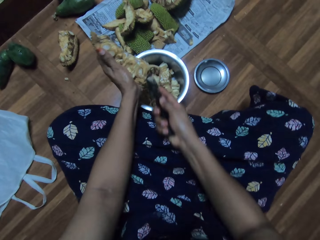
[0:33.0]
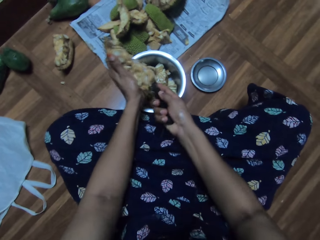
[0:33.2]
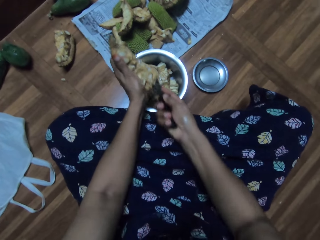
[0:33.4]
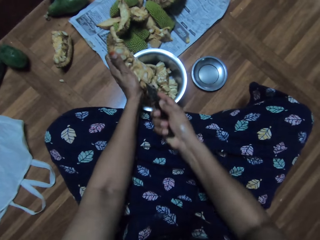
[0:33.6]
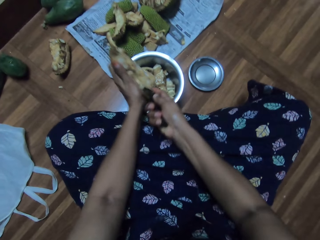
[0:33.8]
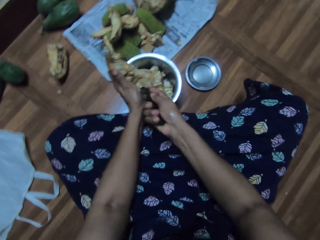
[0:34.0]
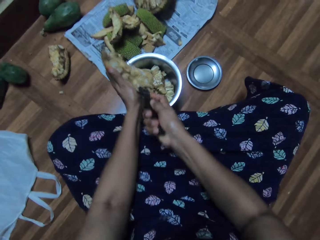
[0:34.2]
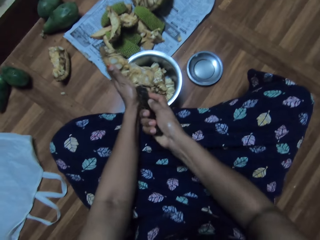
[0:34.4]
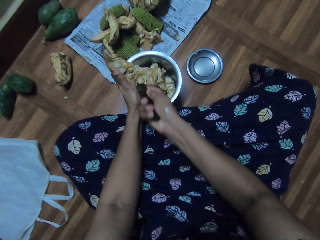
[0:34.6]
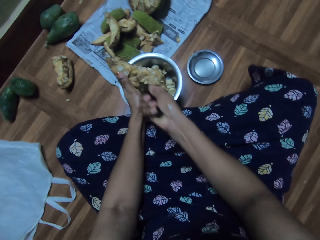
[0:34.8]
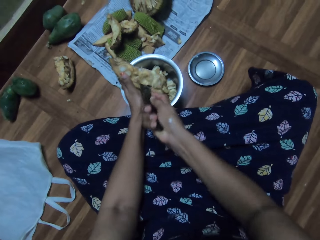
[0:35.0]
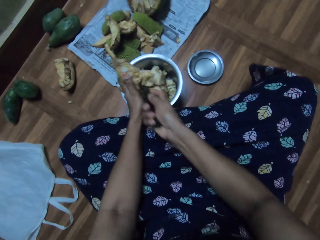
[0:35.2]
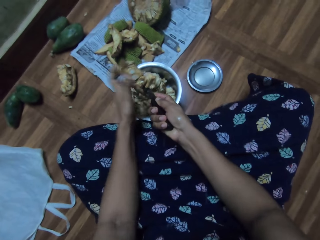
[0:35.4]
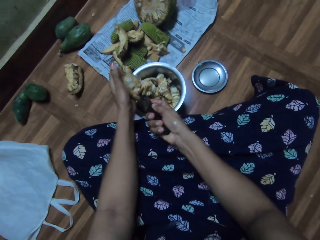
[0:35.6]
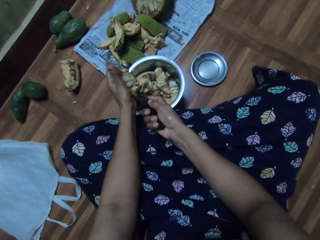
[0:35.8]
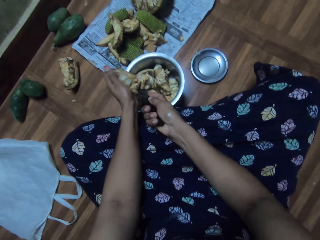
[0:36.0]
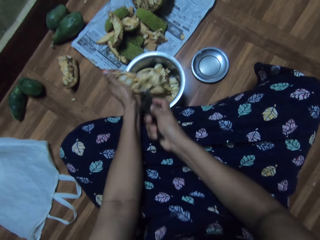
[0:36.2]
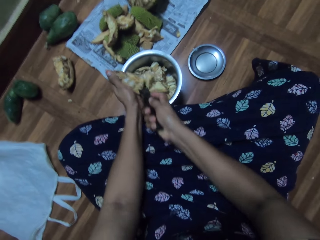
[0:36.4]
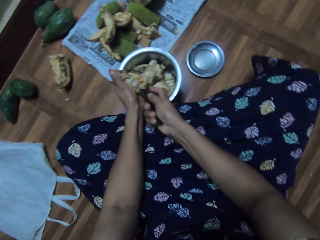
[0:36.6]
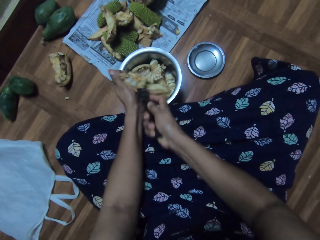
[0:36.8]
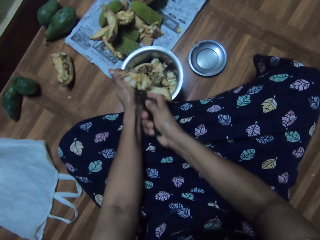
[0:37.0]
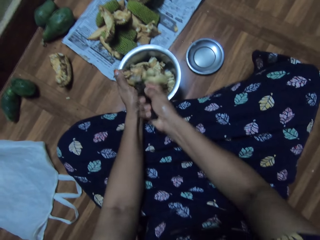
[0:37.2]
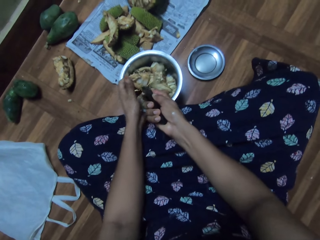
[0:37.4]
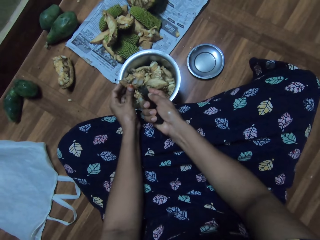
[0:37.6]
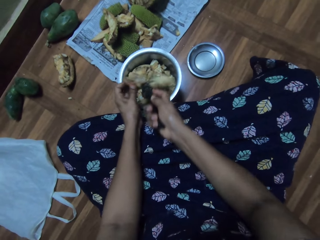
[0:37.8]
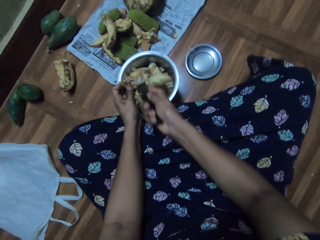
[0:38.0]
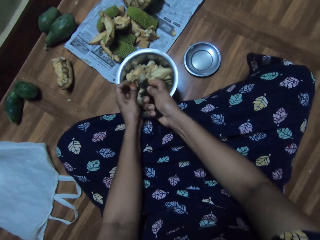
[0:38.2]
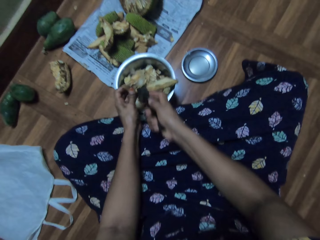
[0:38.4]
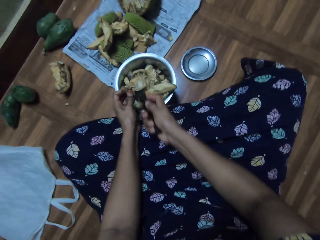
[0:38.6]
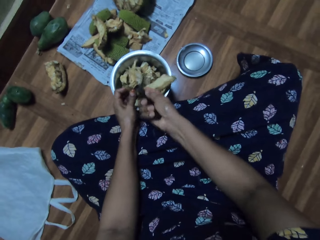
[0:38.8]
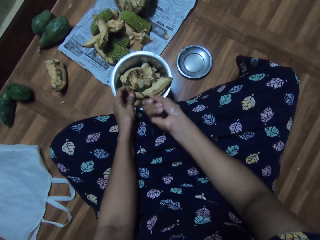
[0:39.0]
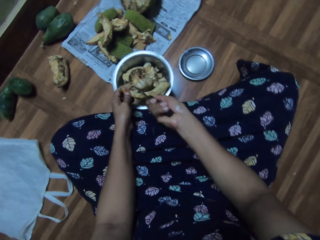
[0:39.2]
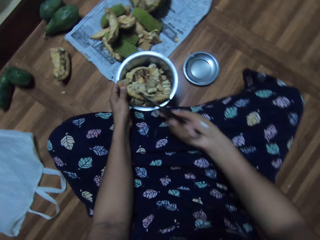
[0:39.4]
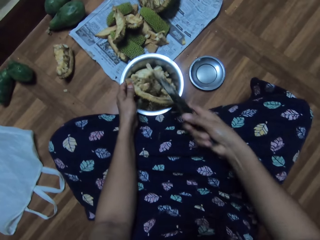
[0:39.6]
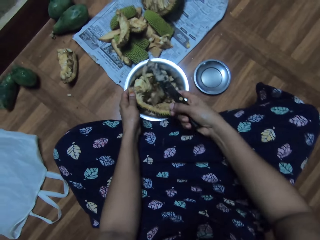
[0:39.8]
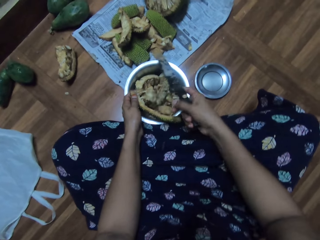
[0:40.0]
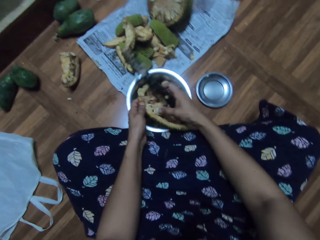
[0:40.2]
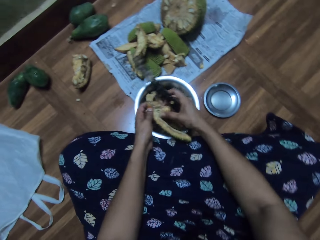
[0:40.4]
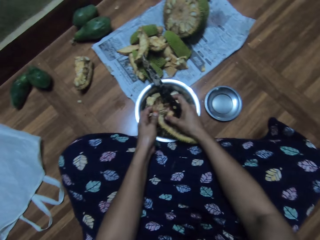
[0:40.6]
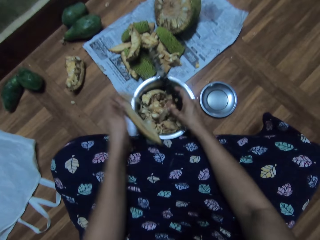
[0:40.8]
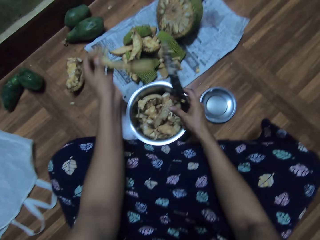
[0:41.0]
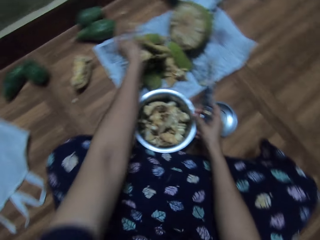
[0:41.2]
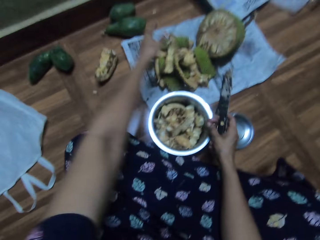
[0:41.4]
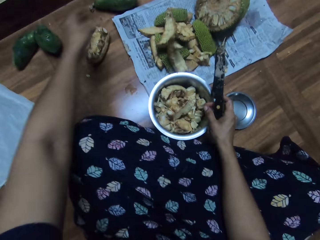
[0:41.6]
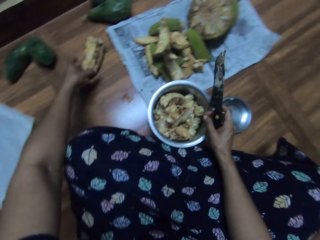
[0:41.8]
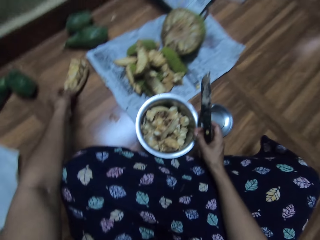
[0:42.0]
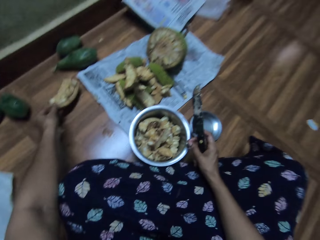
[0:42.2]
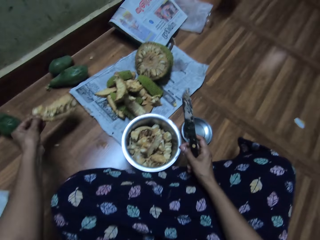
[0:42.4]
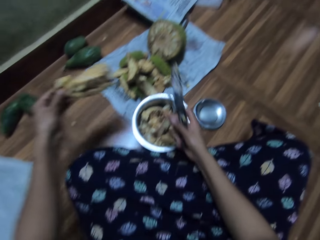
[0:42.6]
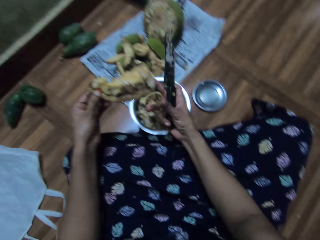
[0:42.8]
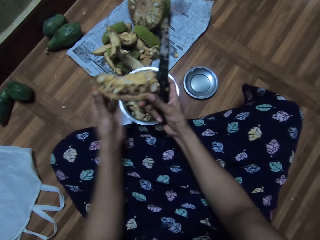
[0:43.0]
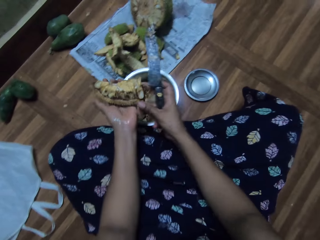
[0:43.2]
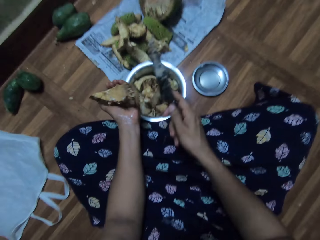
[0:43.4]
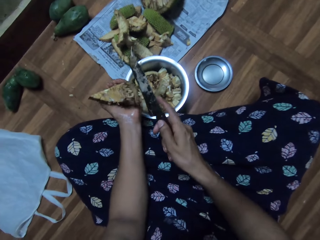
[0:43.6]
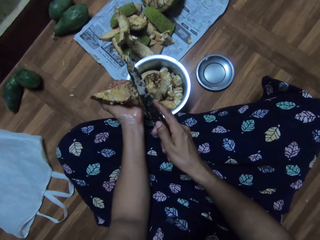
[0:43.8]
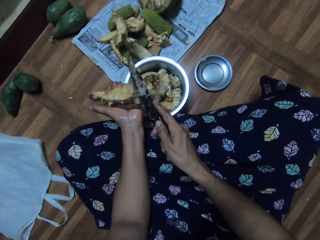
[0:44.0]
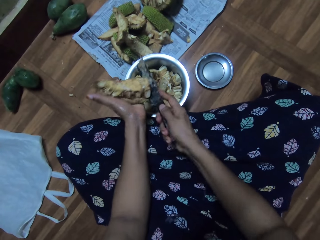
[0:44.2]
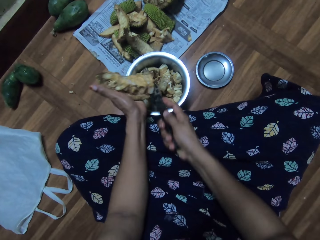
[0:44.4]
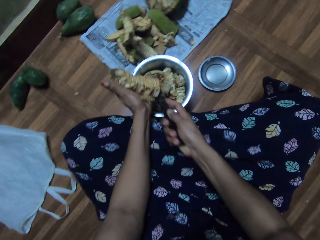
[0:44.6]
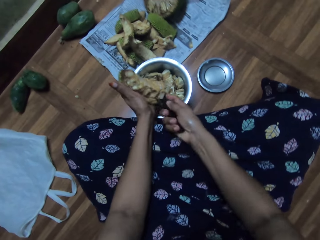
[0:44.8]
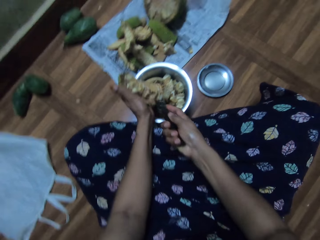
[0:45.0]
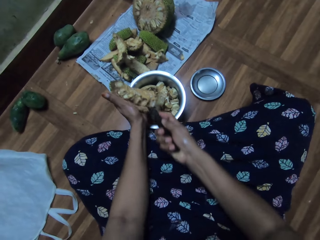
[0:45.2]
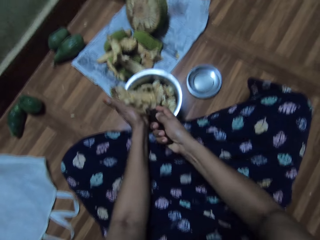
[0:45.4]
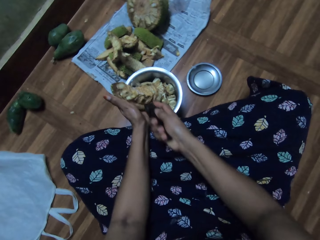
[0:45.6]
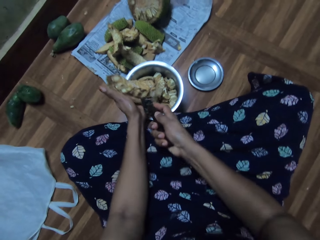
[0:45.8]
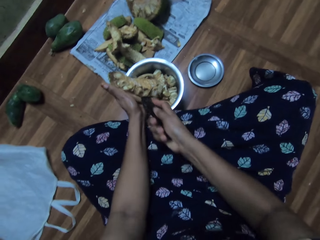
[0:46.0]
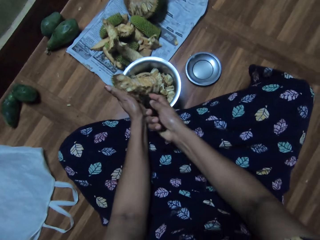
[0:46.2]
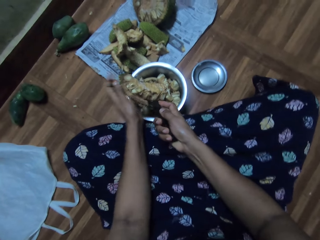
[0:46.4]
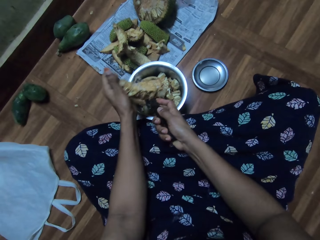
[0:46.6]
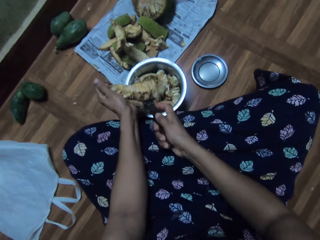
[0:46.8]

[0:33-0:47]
The camera wearer drops endocarp parts in a bowl. She removes the breadfruit with her right hand. She drops the breadfruit into the bowl with her right hand. She drops the outer layer of the breadfruit on the paper on the floor with her left hand. She picks a breadfruit from the floor with her left hand. She holds the breadfruit with both hands. She cuts the breadfruit into the bowl with the knife in her right hand.

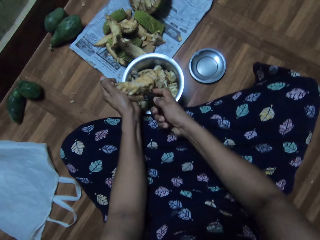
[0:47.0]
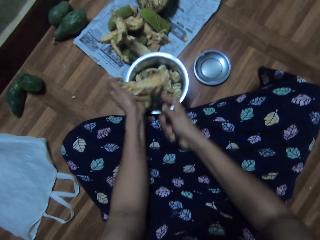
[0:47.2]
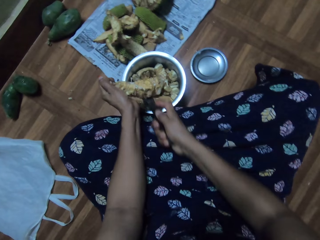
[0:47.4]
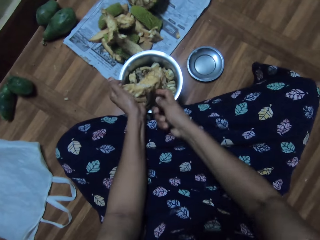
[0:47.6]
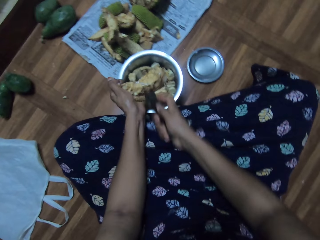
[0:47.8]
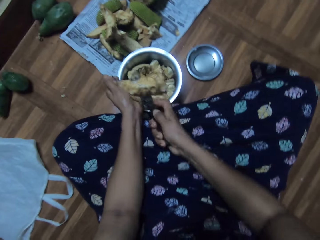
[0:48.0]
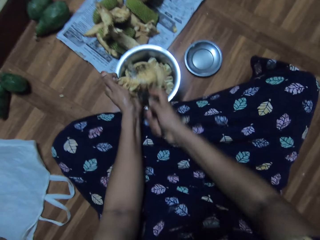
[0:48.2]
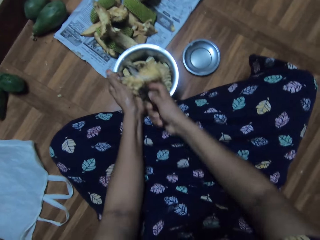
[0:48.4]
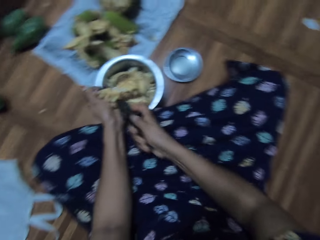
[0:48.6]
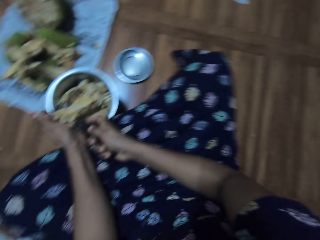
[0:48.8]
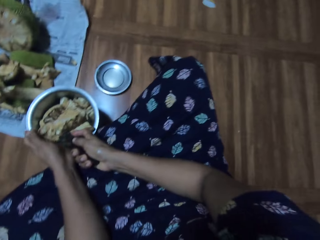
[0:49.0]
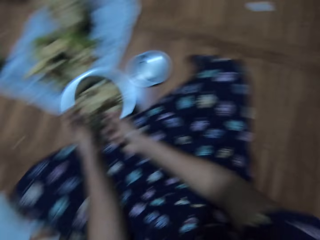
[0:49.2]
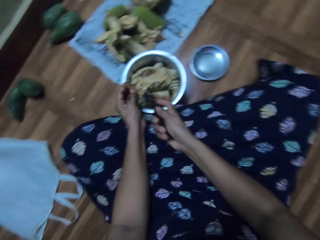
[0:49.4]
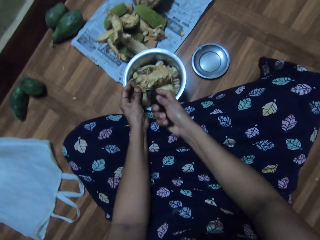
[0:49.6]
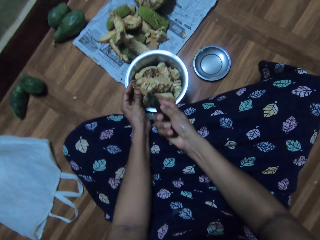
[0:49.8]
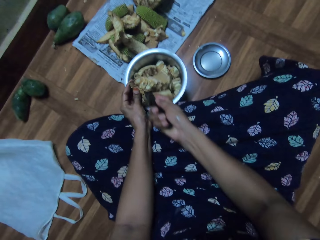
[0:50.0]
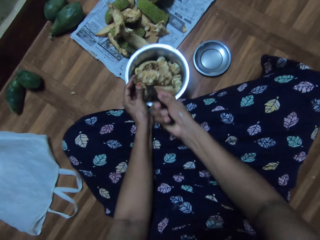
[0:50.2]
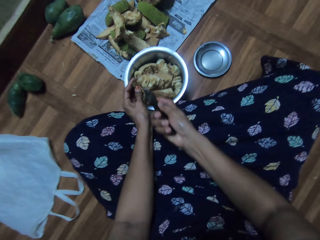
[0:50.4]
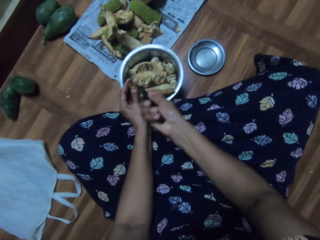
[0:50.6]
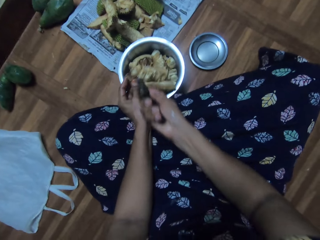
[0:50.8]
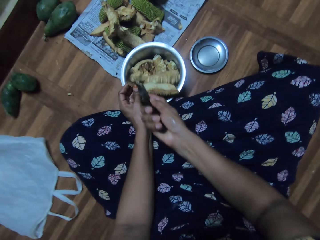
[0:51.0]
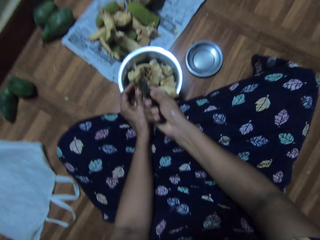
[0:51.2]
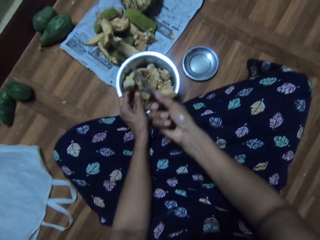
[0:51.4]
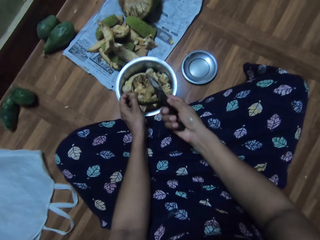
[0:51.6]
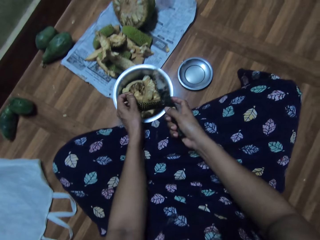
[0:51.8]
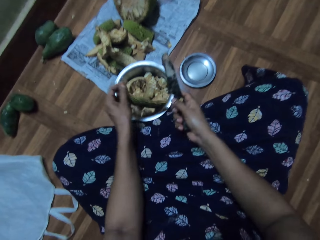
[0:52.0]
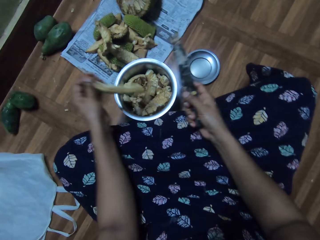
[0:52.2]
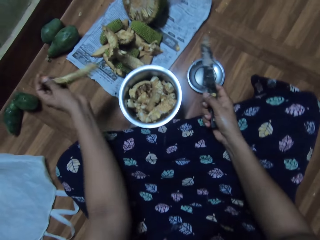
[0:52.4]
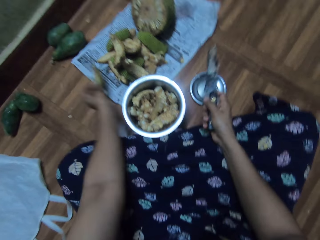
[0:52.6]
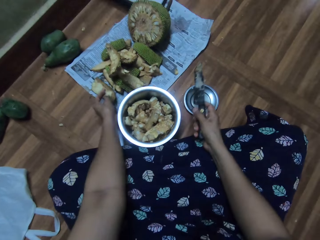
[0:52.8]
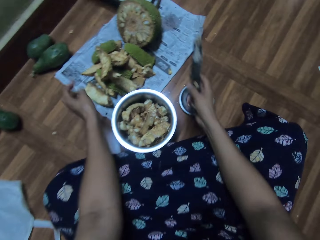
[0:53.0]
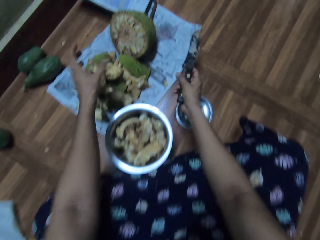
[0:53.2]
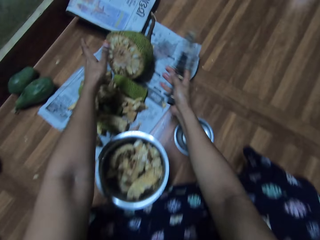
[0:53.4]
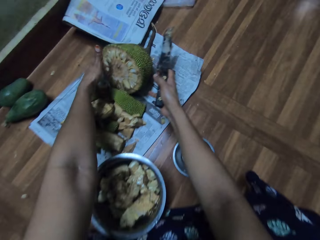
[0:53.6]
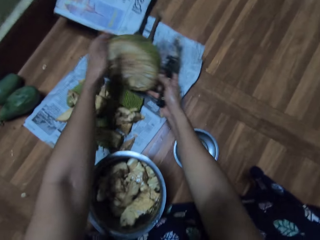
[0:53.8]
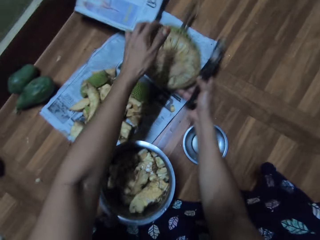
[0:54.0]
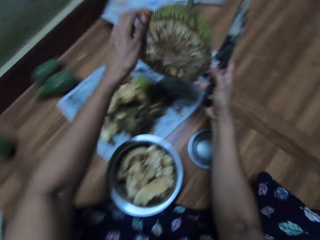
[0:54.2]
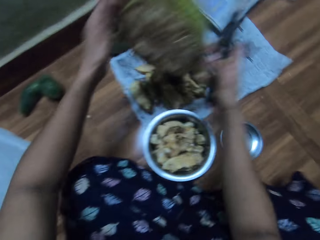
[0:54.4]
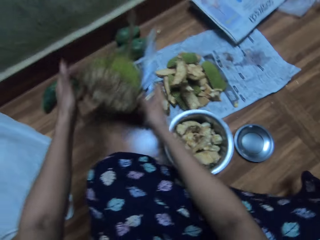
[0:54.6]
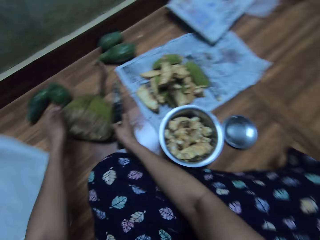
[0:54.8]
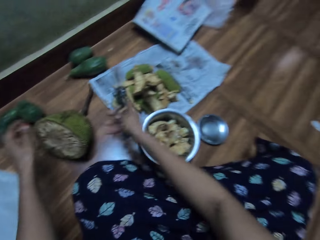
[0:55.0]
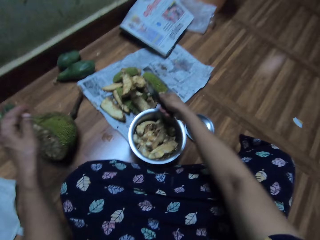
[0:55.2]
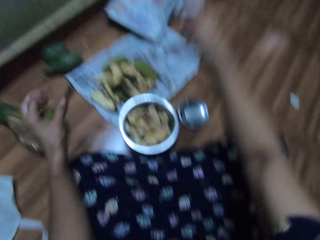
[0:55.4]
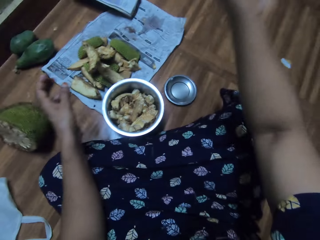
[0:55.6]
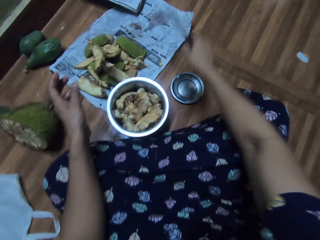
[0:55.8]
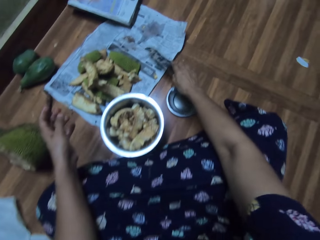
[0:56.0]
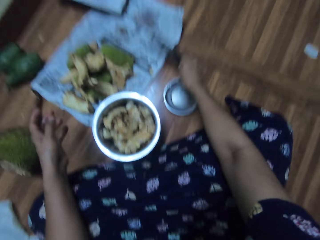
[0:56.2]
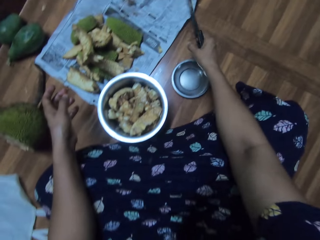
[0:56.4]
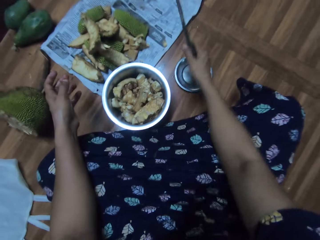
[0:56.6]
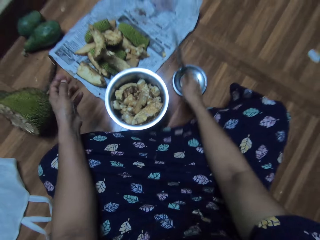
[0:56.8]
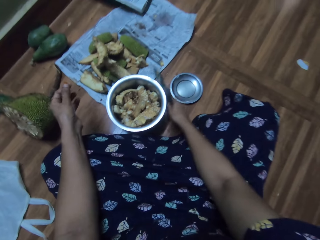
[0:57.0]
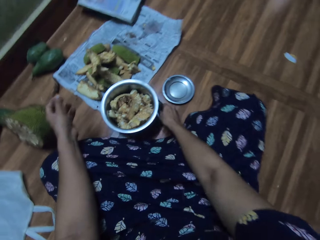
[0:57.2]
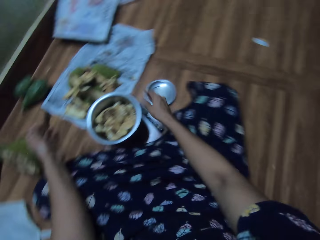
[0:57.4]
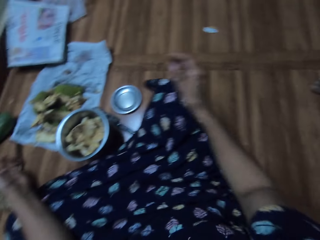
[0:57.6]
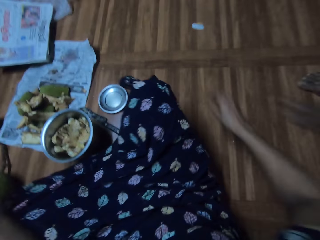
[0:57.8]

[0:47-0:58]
The camera wearer cuts the thorny fruit endocarp. She drops endocarp parts in a bowl. She drops the outer layer of the breadfruit on the paper on the floor with her left hand. She carries a breadfruit with her hands from the paper on the floor. She drops the breadfruit on the floor with her hands. She drops the knife on the floor with her right hand.
